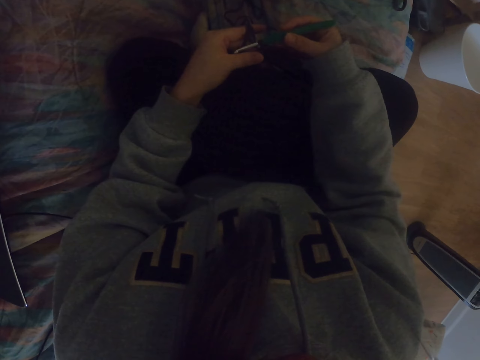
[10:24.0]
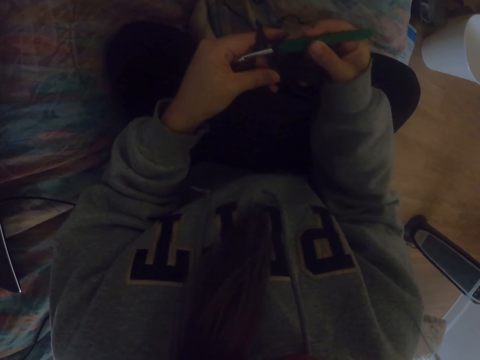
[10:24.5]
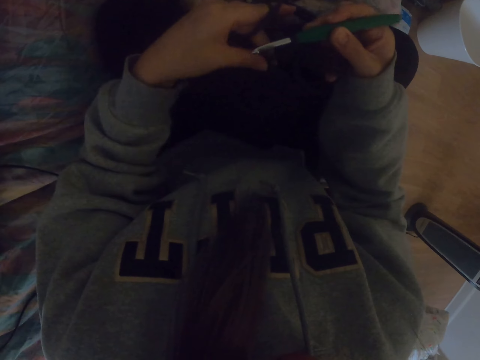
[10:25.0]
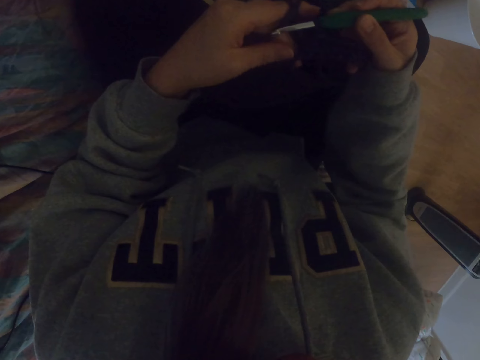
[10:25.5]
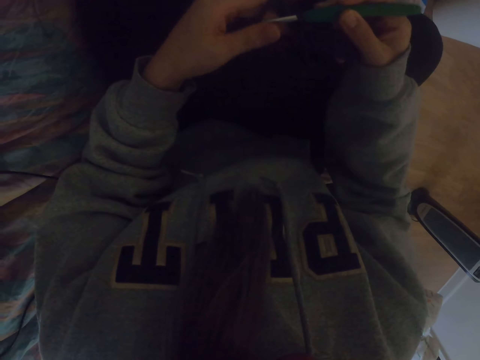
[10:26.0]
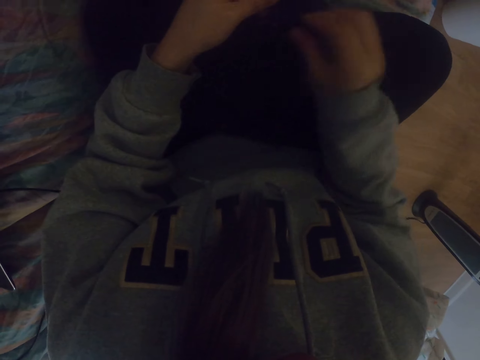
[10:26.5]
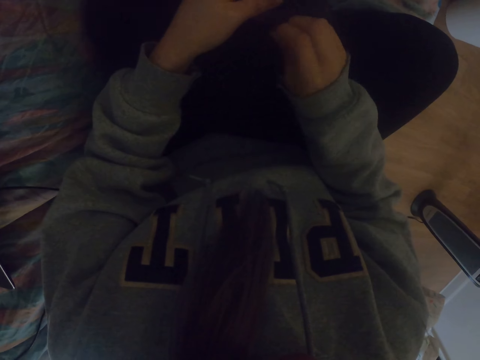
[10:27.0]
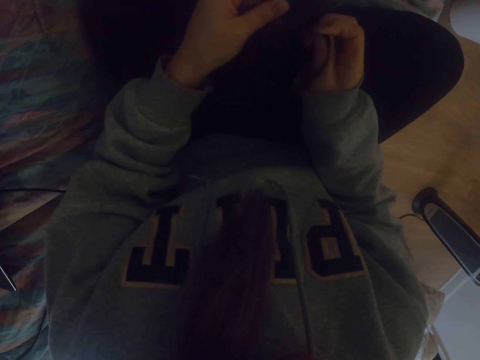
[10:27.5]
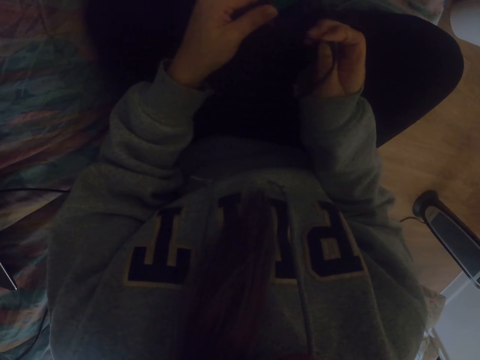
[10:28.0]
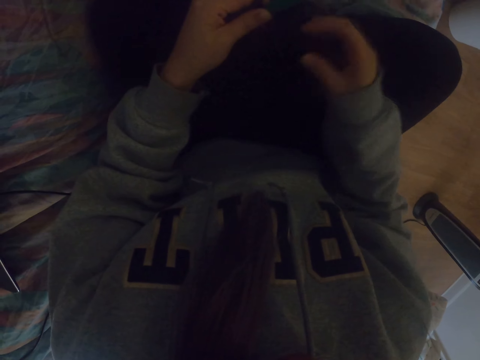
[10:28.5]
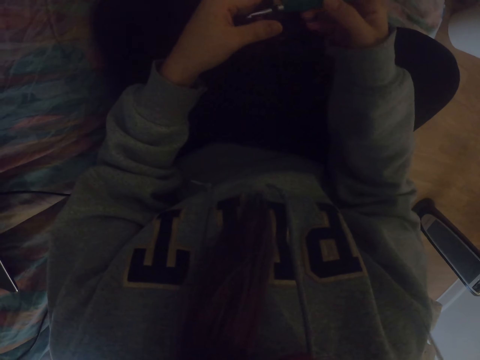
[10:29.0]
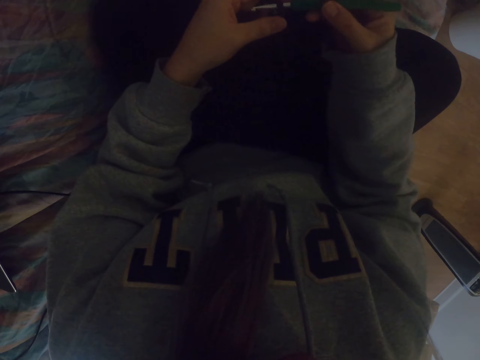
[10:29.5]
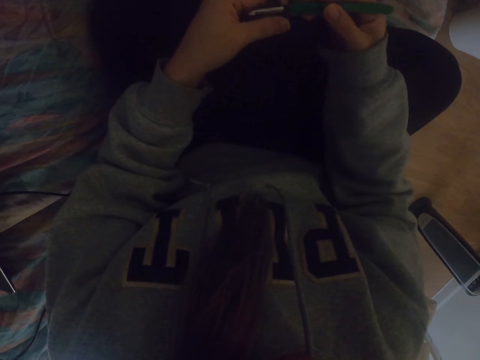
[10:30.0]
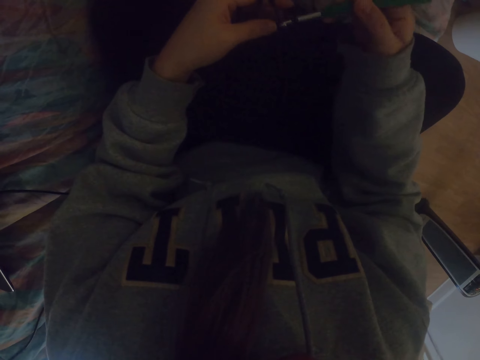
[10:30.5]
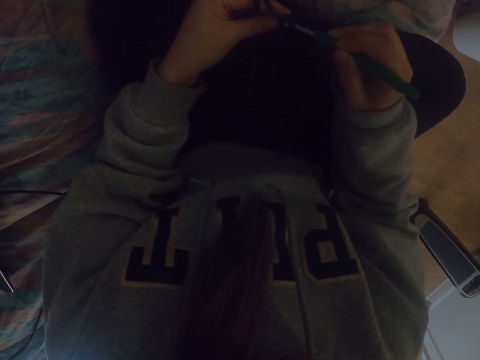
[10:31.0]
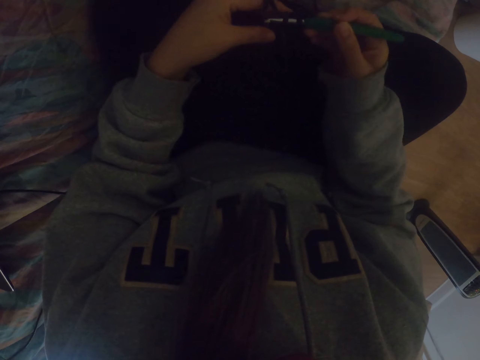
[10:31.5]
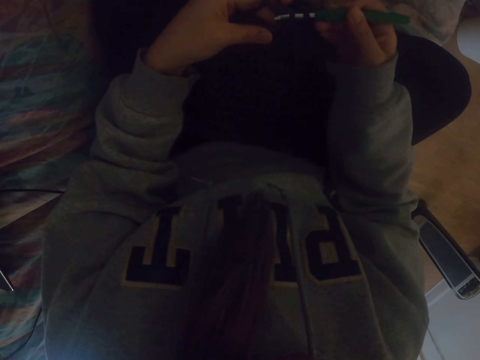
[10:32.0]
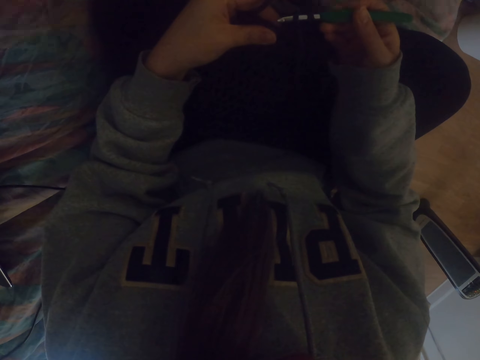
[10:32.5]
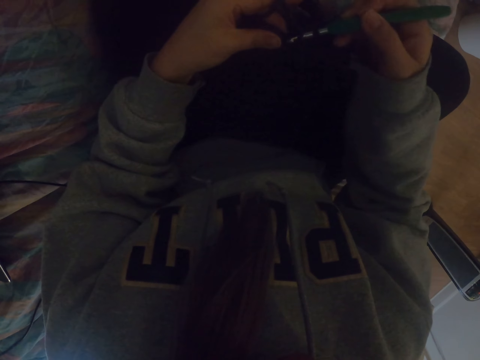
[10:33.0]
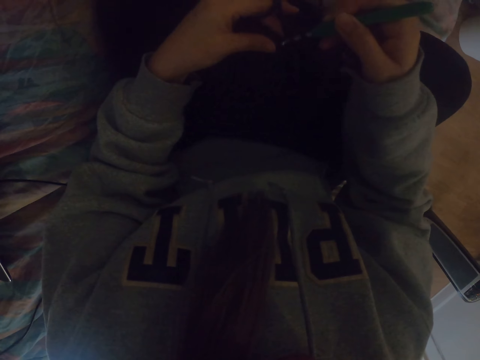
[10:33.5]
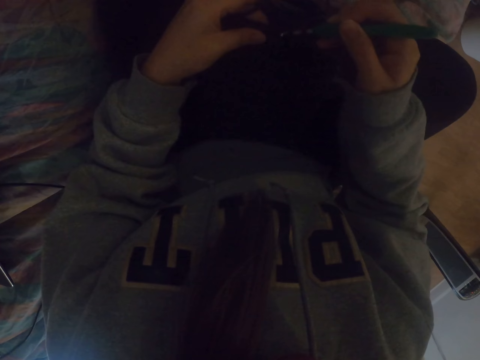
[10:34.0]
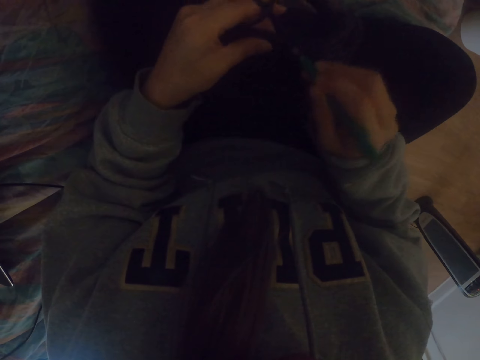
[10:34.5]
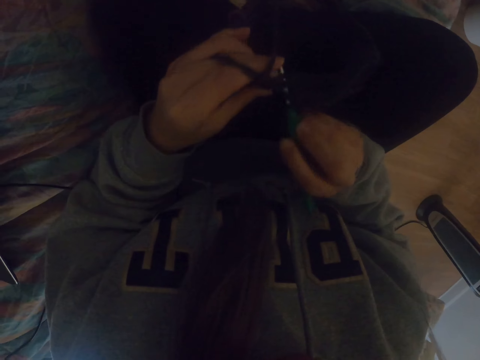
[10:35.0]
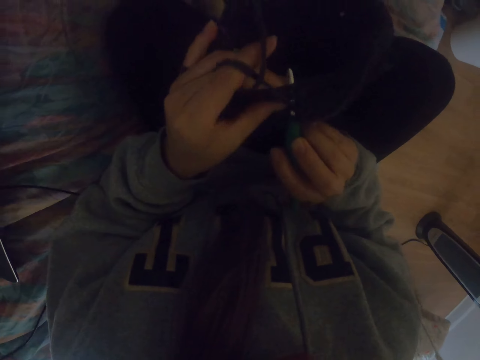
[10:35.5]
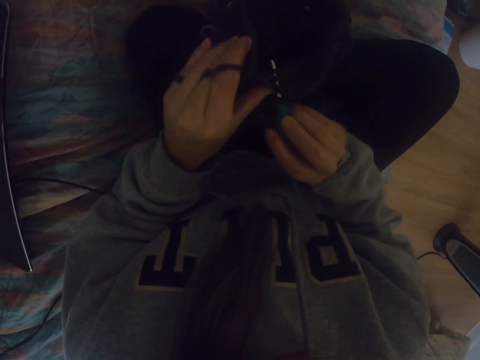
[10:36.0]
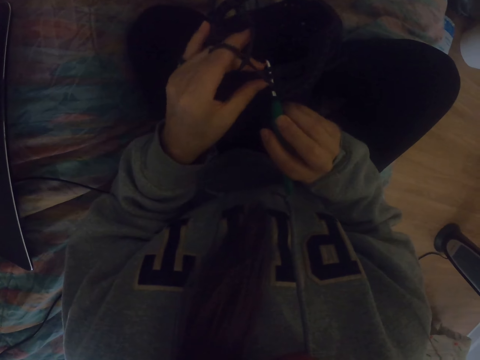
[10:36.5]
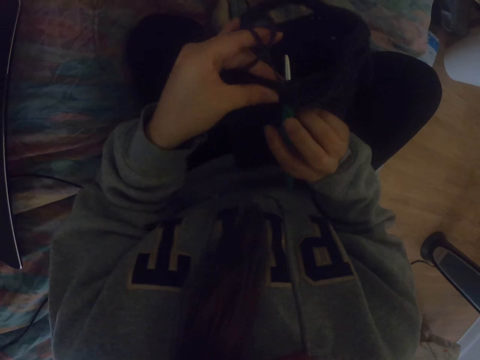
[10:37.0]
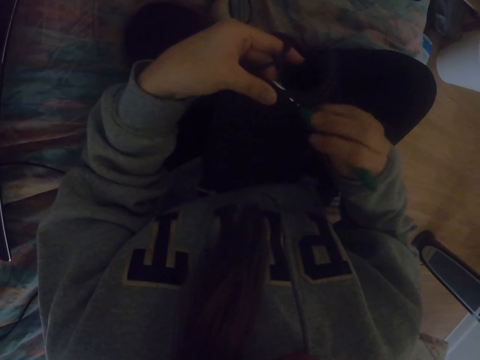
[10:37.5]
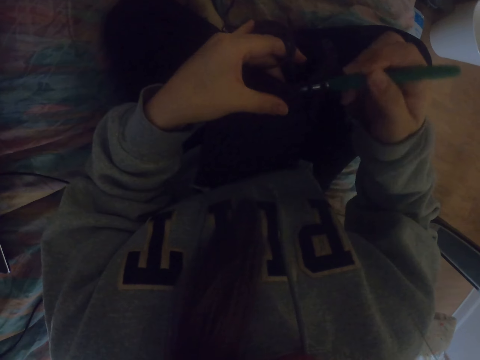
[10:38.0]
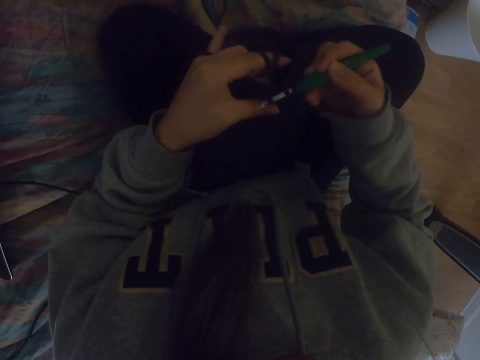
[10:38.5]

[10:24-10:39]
The camera wearer adjusts a fabric. They hold the crochet hook. They knit the fabric.

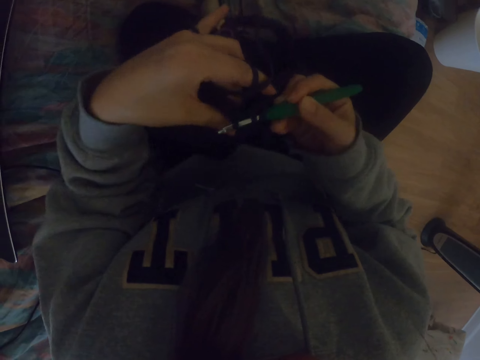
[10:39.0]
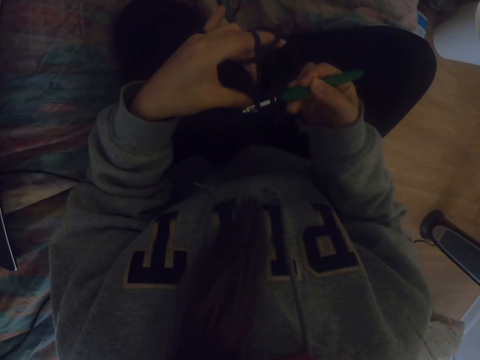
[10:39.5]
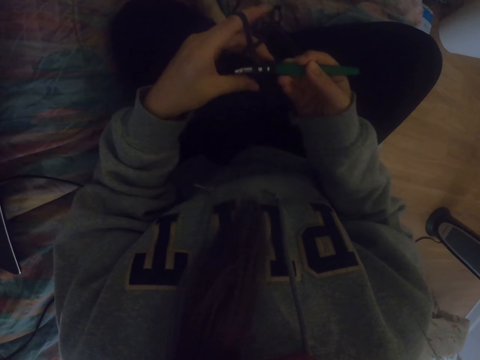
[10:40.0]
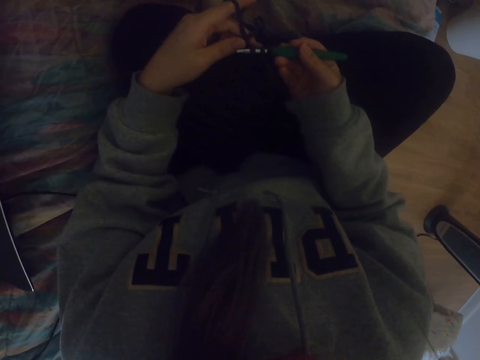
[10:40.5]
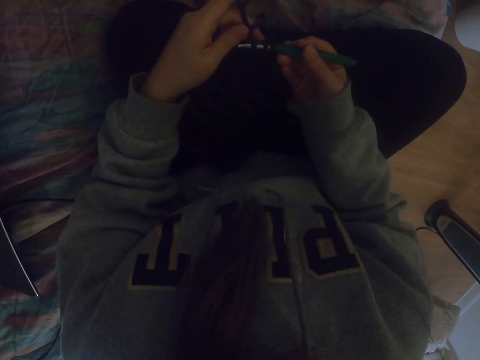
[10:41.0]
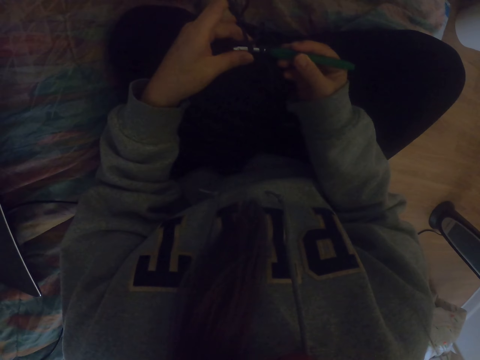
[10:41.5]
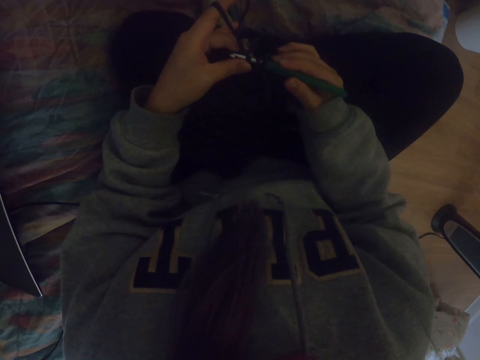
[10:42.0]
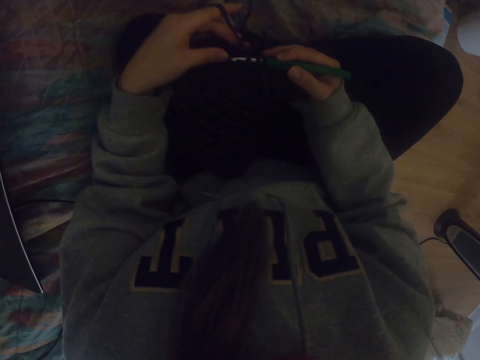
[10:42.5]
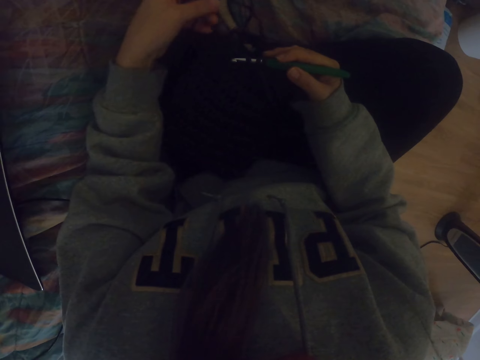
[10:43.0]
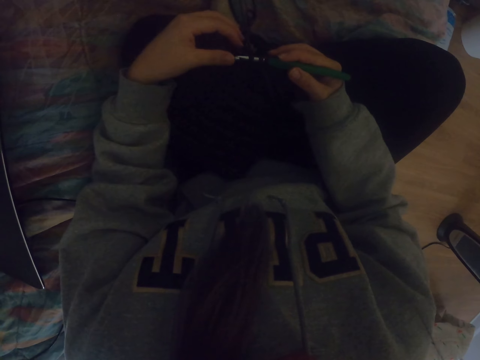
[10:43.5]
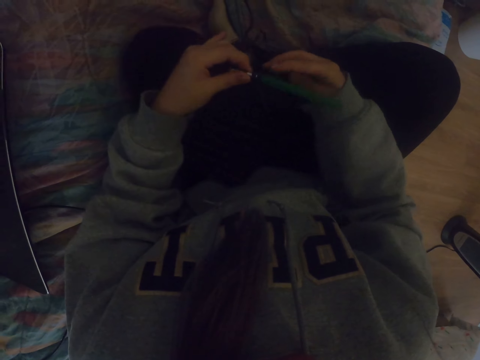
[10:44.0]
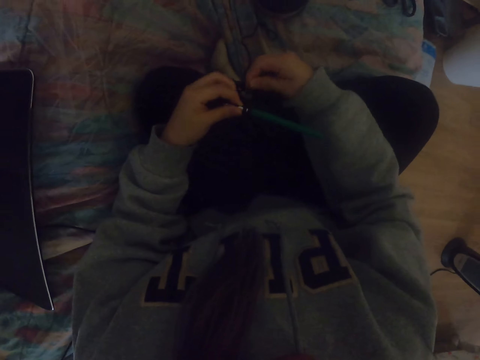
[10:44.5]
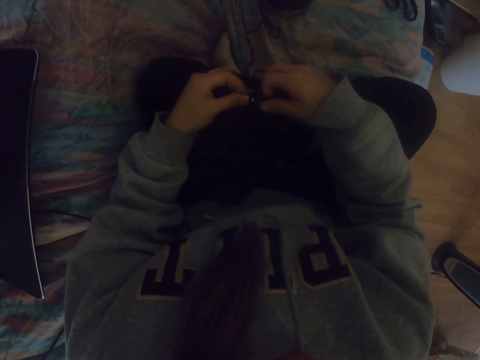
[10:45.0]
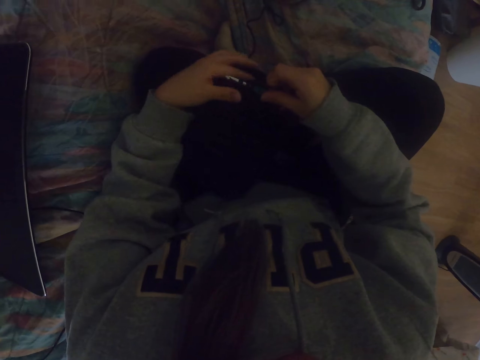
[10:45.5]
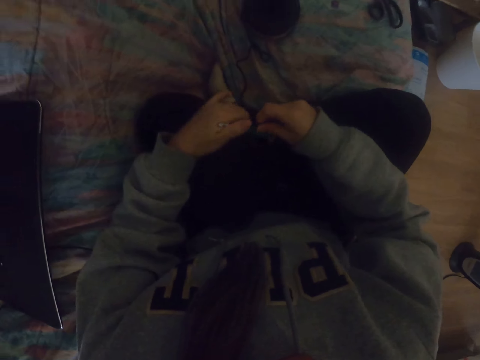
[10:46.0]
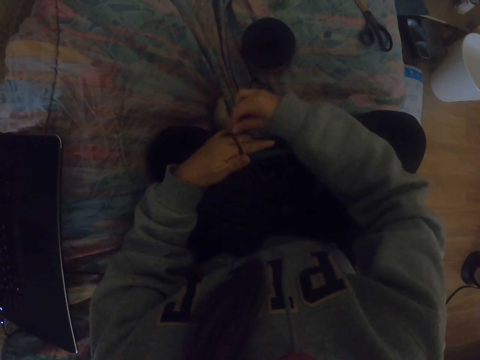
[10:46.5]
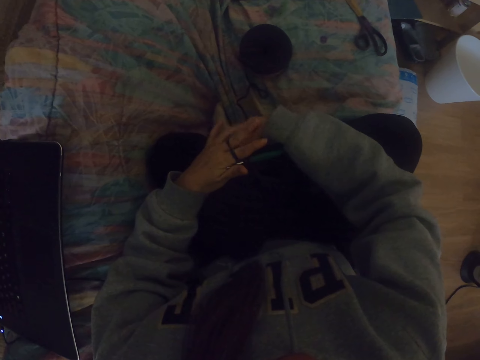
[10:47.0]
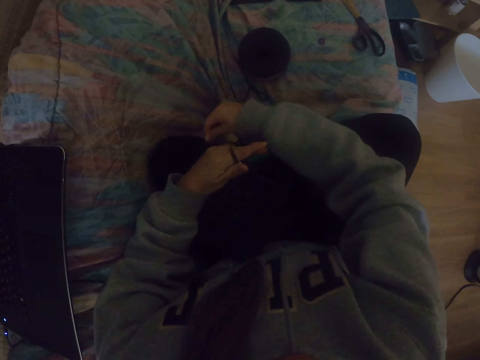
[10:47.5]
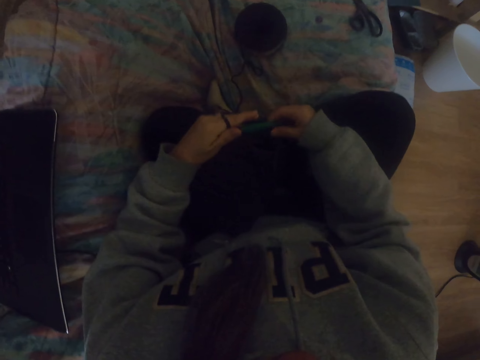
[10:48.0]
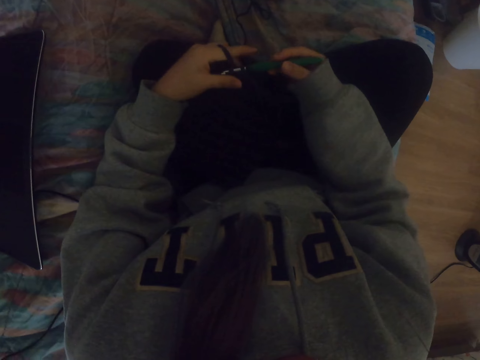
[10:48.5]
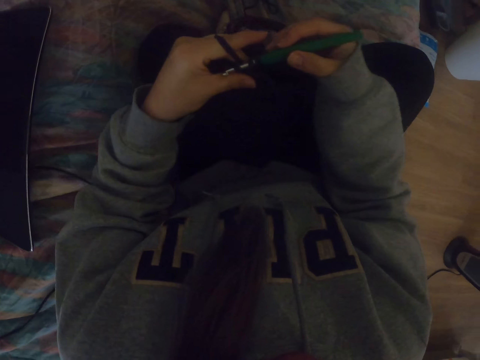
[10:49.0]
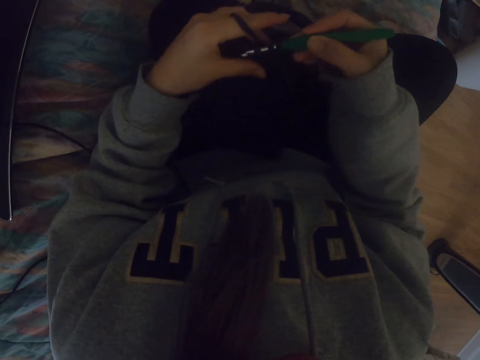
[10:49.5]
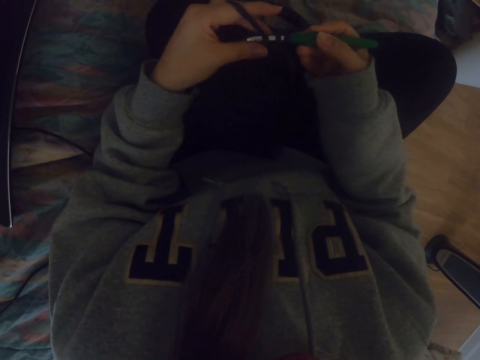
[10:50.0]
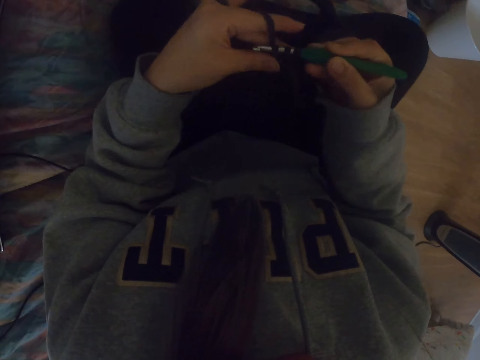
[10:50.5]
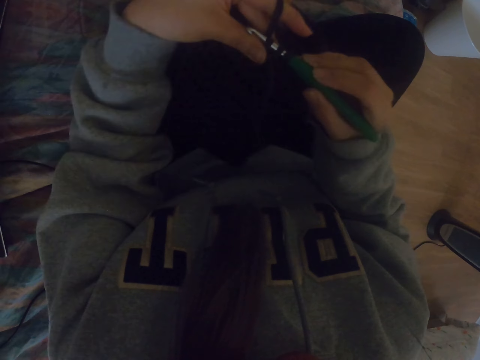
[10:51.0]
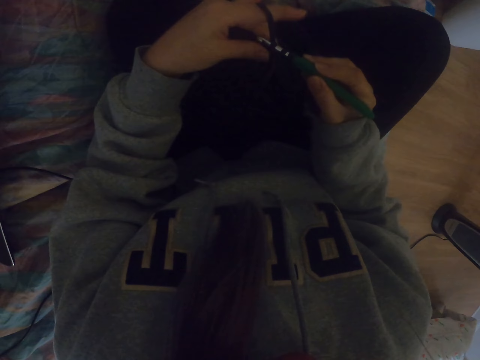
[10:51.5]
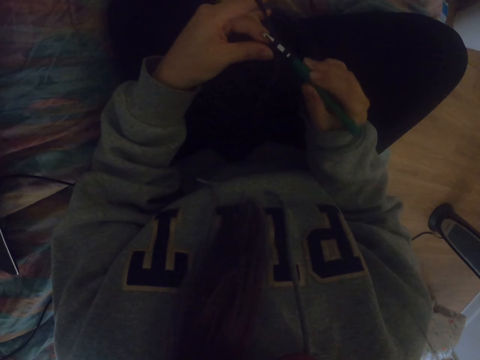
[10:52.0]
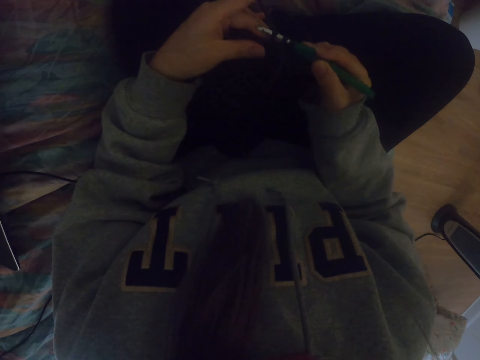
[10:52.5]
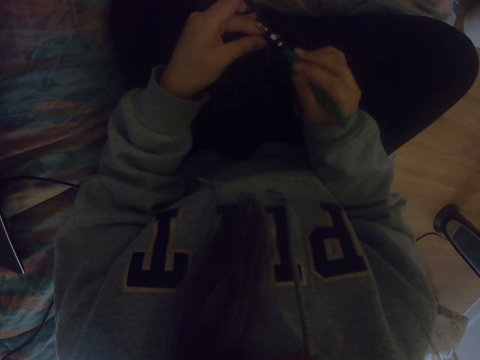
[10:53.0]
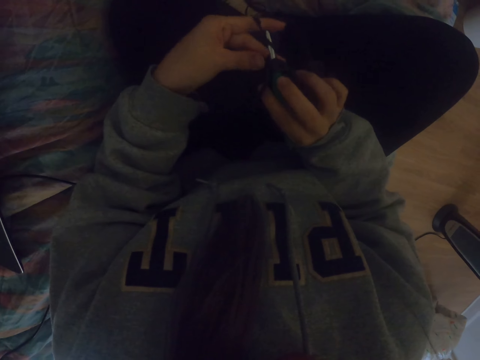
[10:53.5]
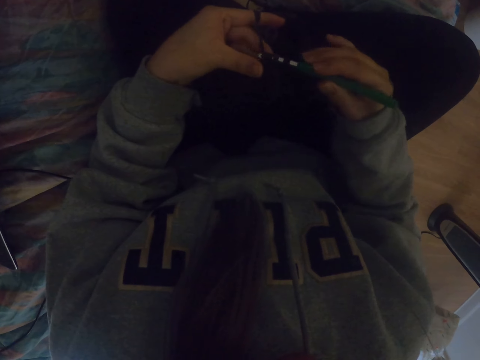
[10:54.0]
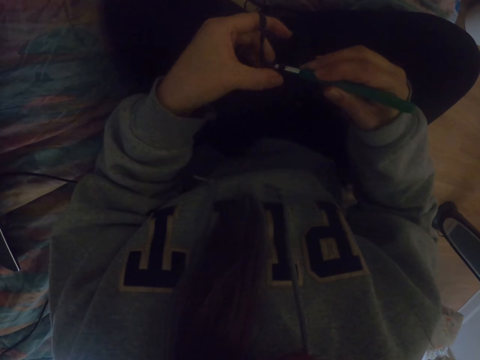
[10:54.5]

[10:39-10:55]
The camera wearer adjusts a yarn on her hand. She holds the crochet hook. She moves the fabric. She knits the fabric.
